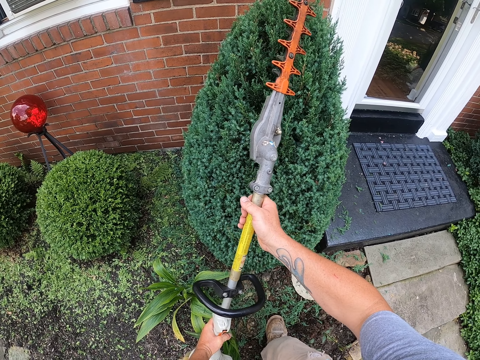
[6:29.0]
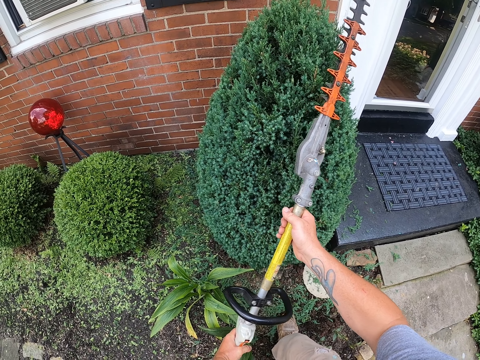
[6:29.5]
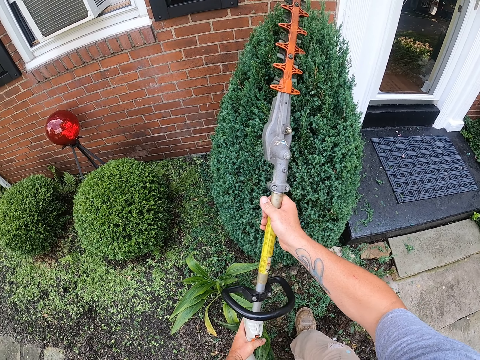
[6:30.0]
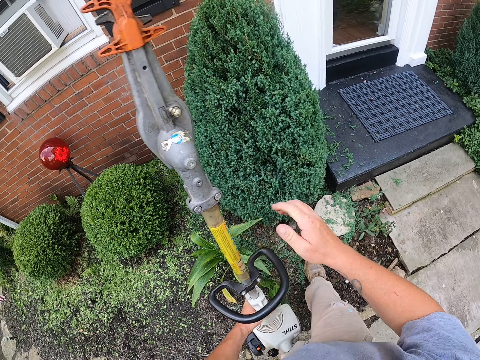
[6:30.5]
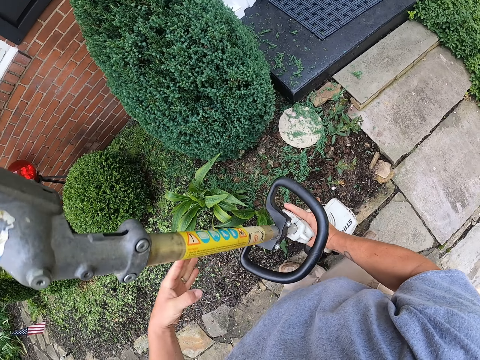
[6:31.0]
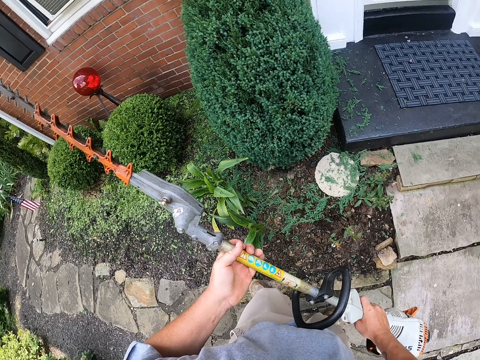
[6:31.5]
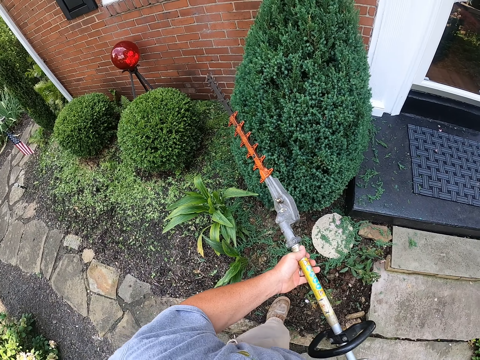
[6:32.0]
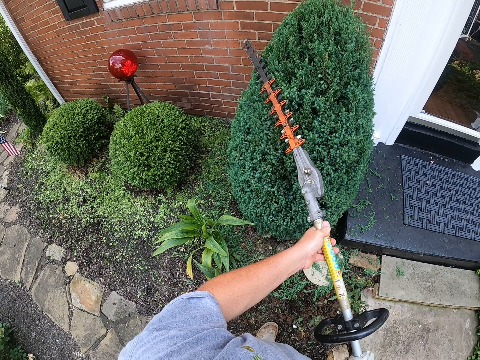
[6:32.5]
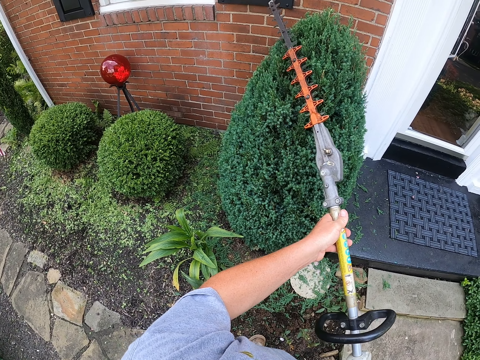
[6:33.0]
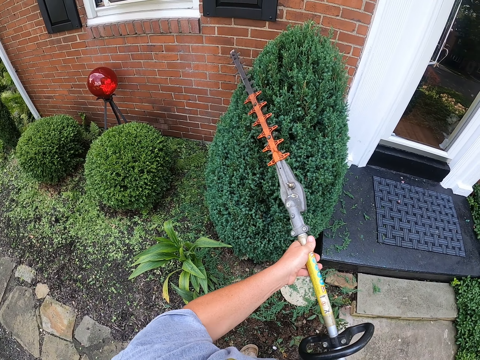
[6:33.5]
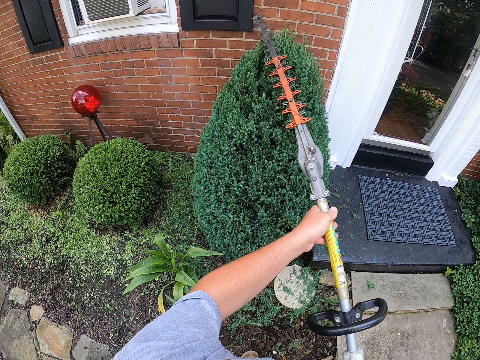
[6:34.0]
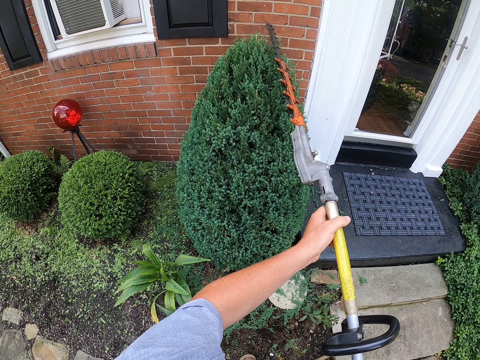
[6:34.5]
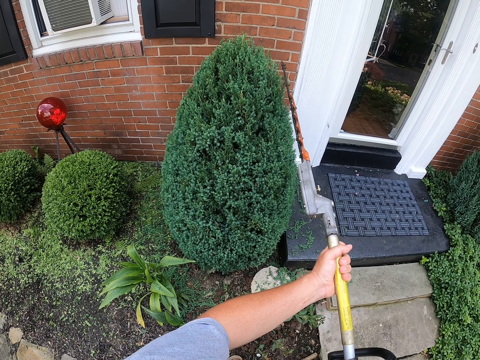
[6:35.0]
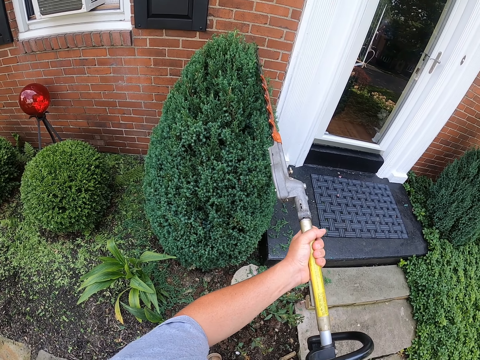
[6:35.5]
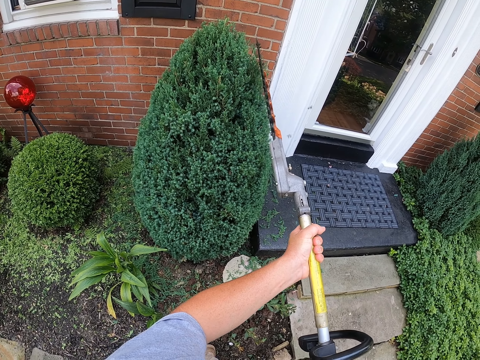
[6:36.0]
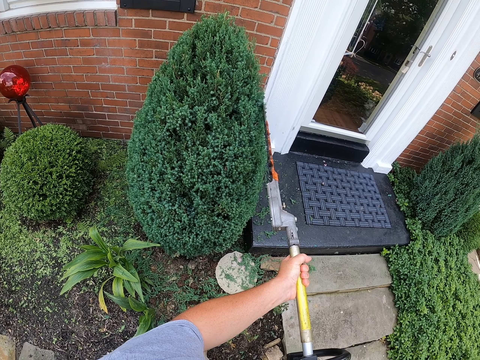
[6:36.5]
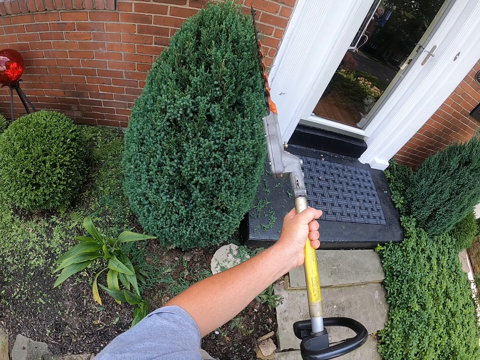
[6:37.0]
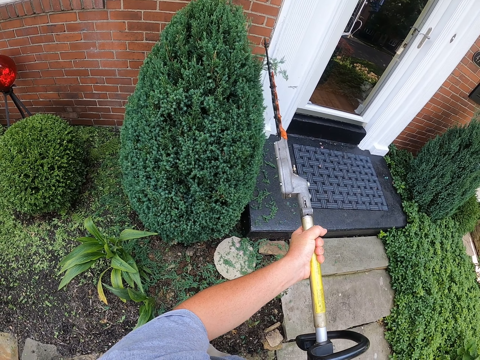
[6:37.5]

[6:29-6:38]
The camera wearer touches the pole saw. They trim the flower with the pole saw.

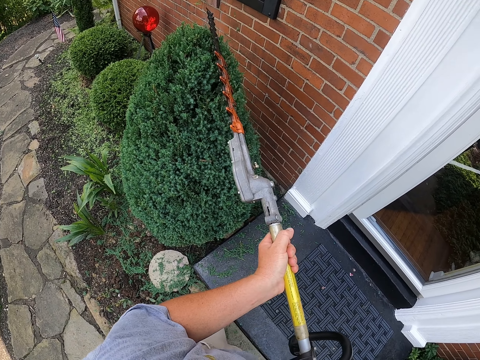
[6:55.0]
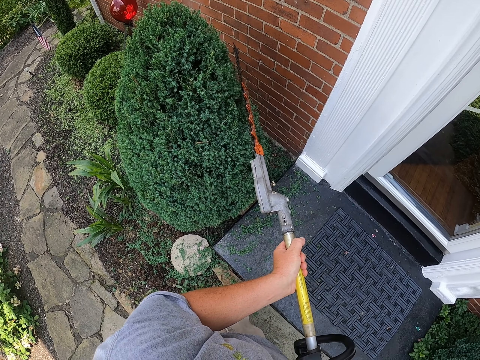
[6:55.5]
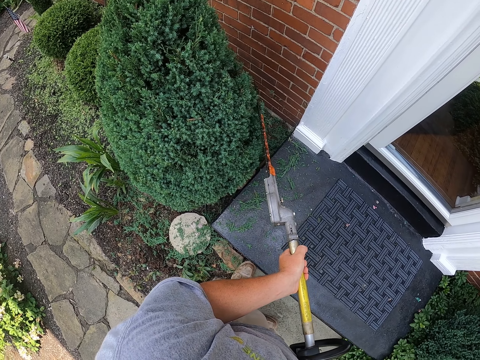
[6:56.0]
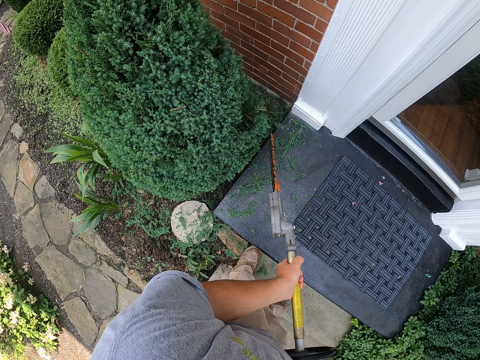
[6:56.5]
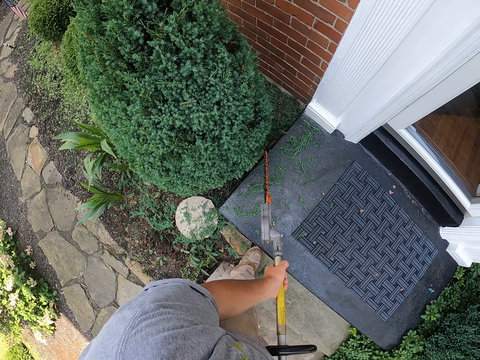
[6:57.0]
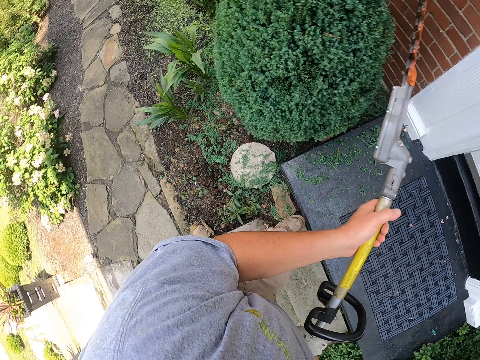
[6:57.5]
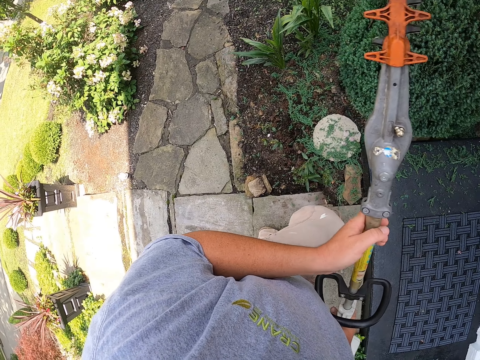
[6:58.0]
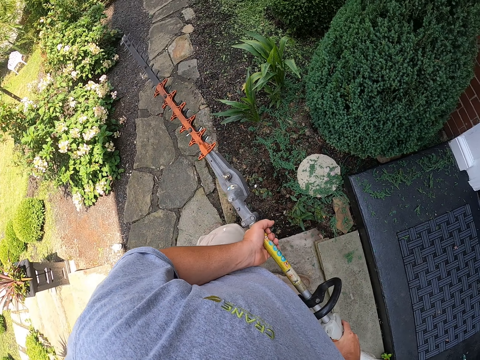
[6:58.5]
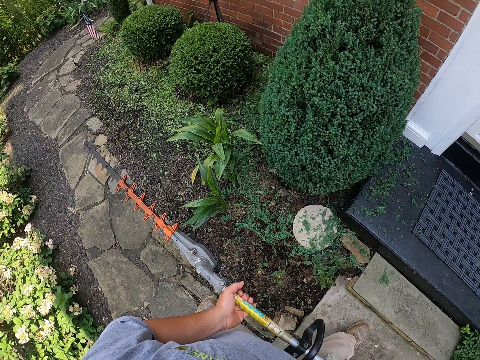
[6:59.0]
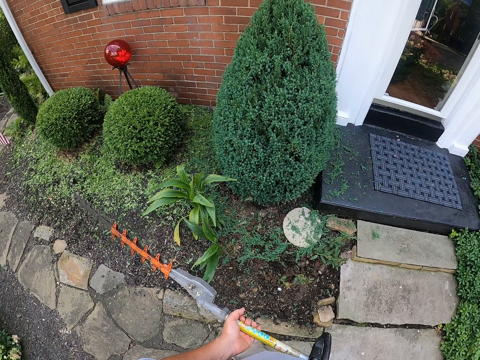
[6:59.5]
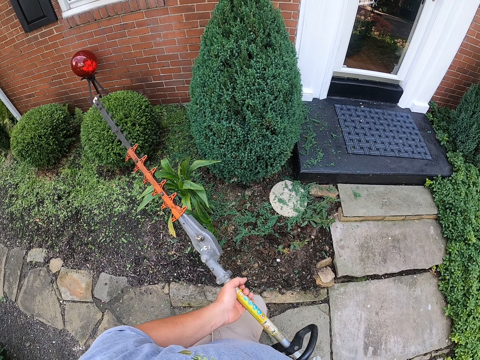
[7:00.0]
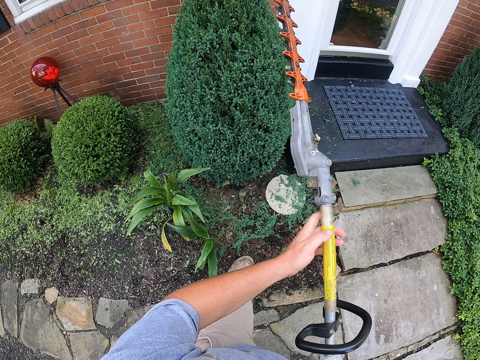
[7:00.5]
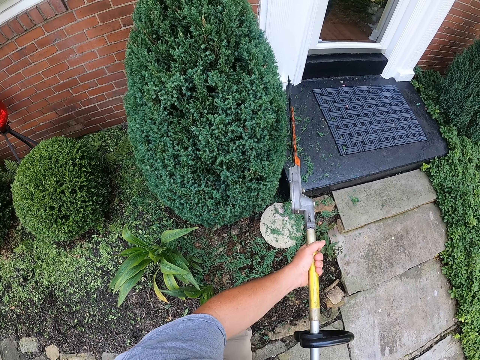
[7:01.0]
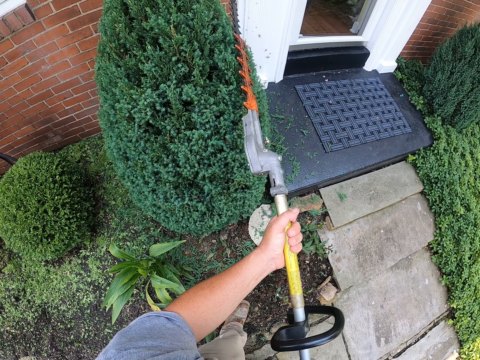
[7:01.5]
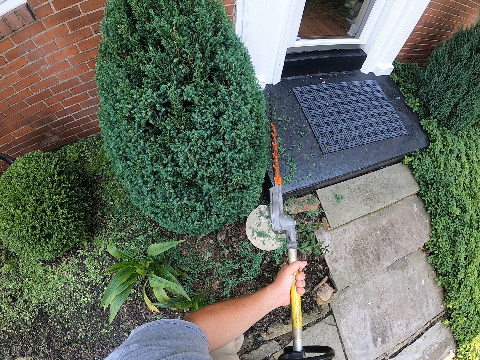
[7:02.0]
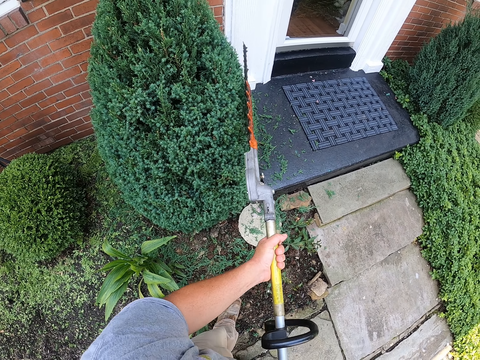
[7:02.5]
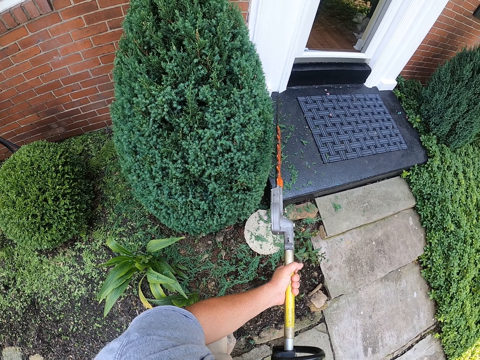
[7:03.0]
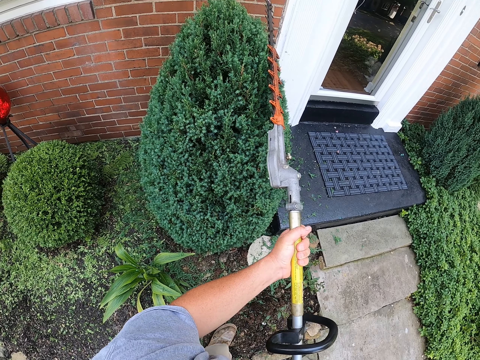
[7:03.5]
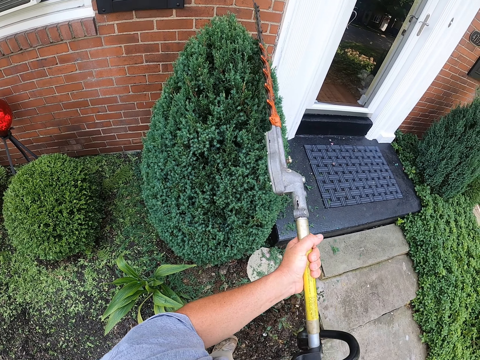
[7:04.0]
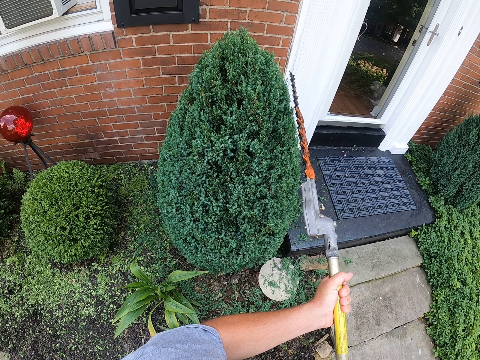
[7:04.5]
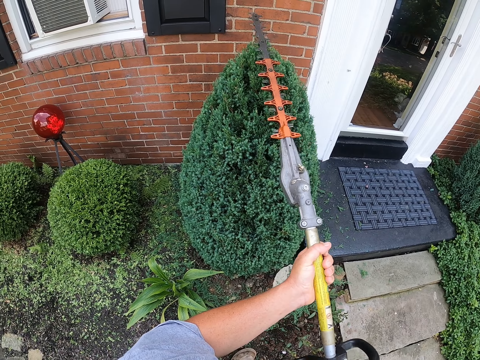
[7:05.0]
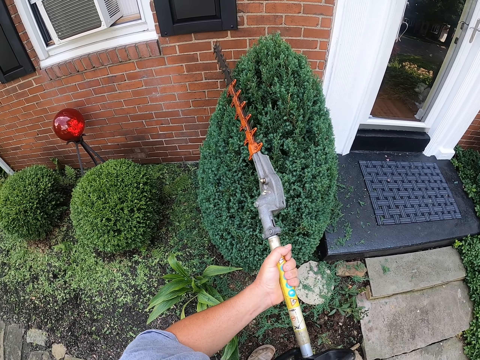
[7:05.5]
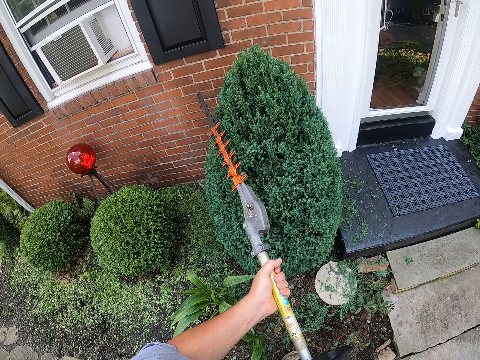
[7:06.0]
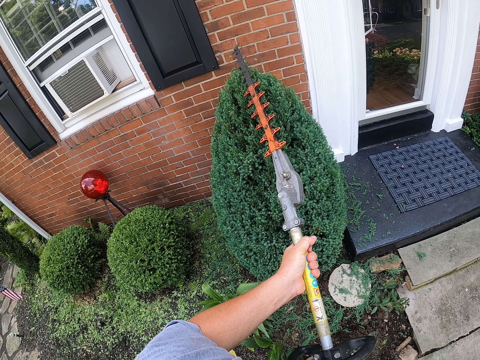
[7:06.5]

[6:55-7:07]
The camera wearer lifts a hedge trimmer. They move around the garden. They trim a hedge with the hedge trimmer.

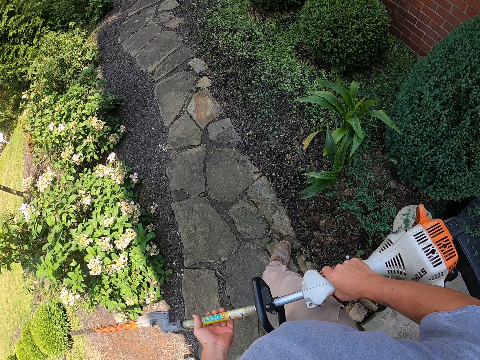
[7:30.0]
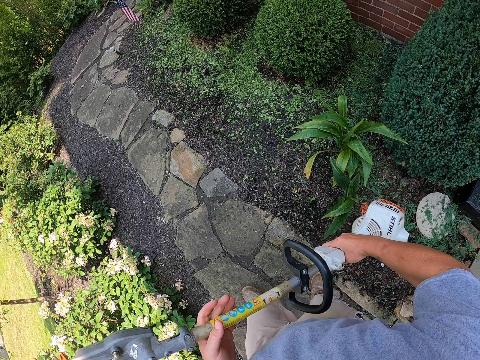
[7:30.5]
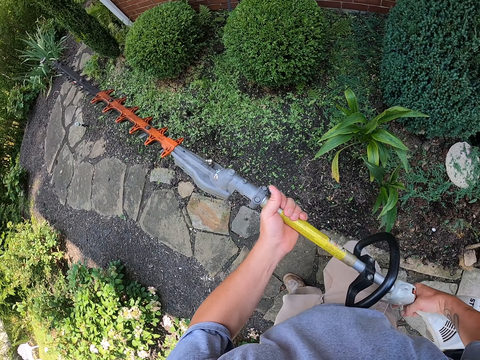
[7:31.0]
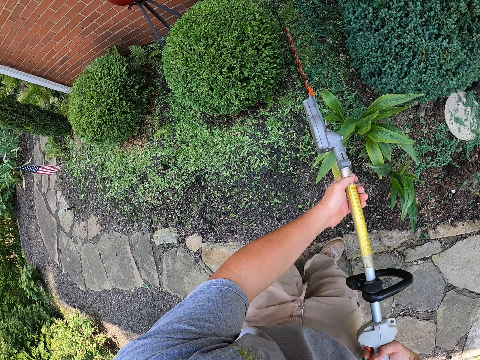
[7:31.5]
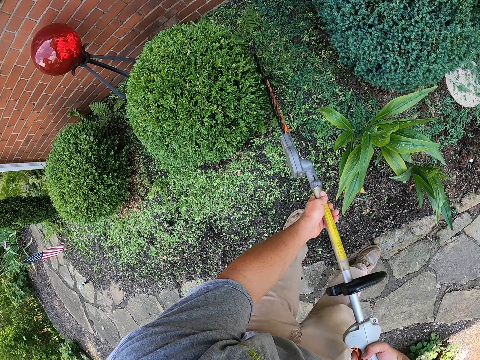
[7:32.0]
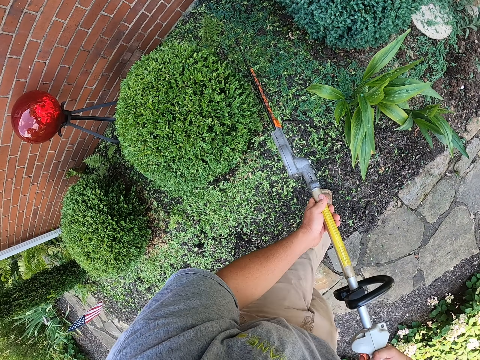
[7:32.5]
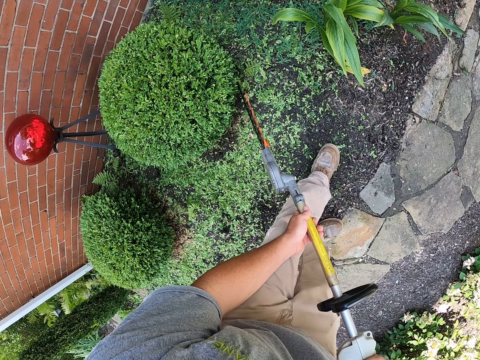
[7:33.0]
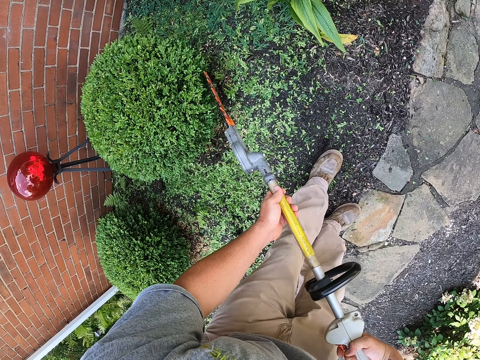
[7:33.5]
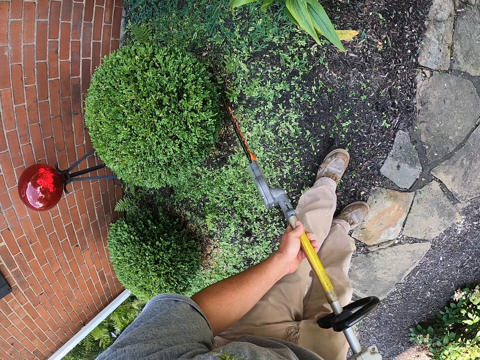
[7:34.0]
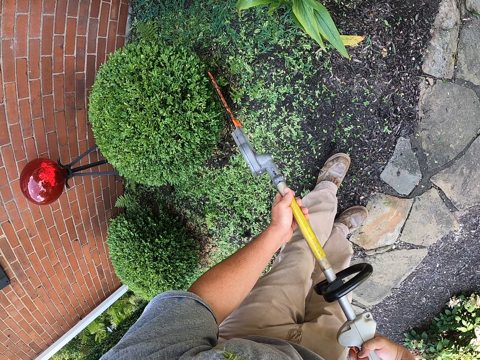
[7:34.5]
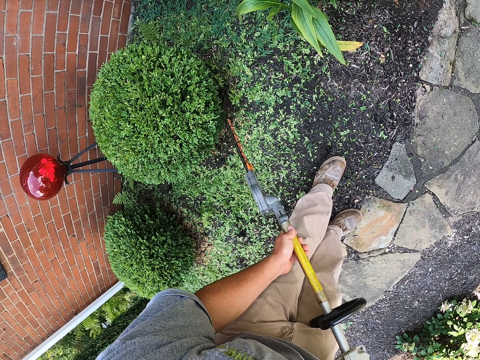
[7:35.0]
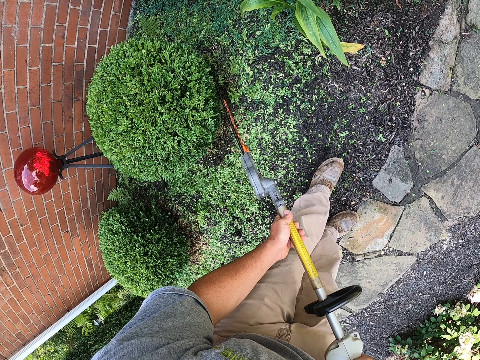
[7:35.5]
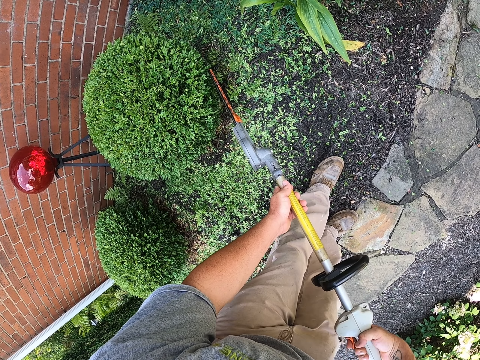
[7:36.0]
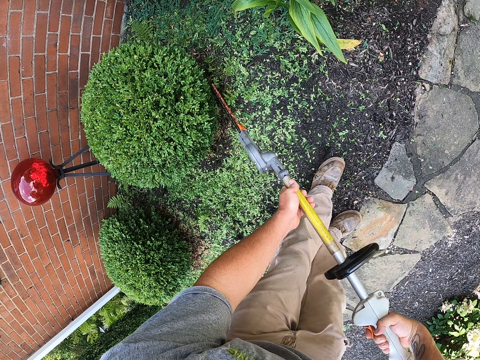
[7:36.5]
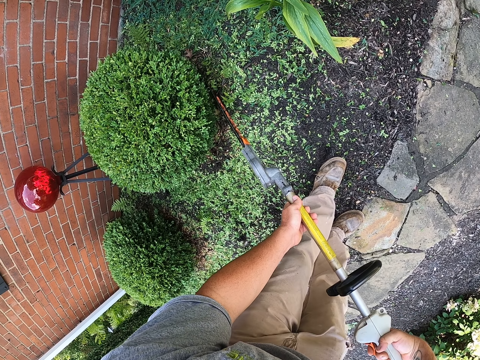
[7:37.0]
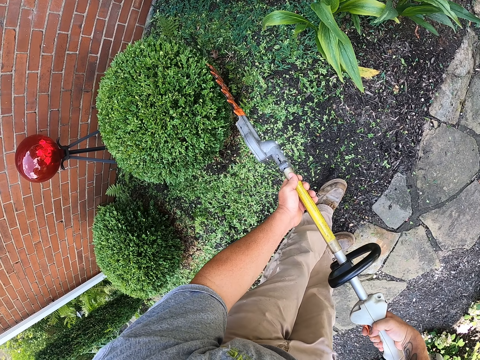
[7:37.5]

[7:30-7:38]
The camera wearer trims a hedge with a hedge trimmer.
